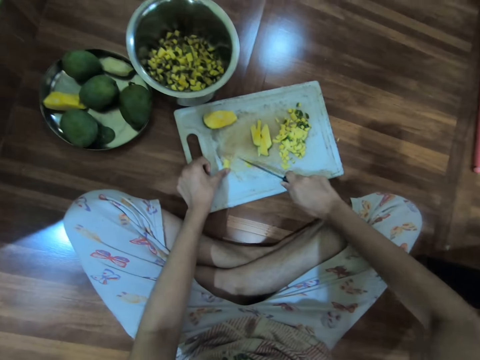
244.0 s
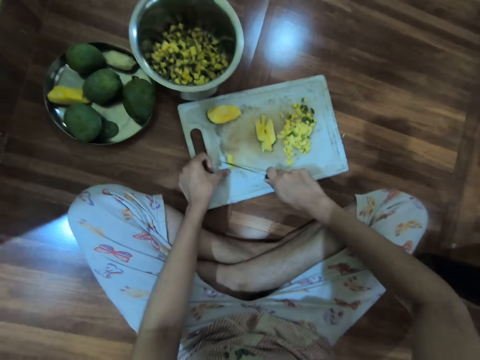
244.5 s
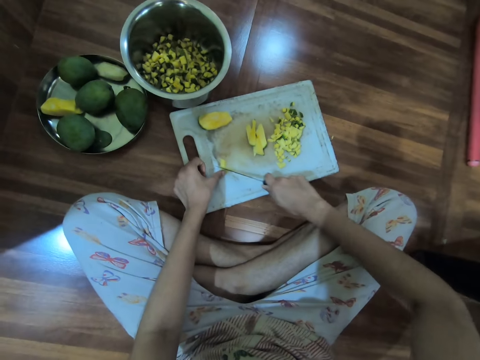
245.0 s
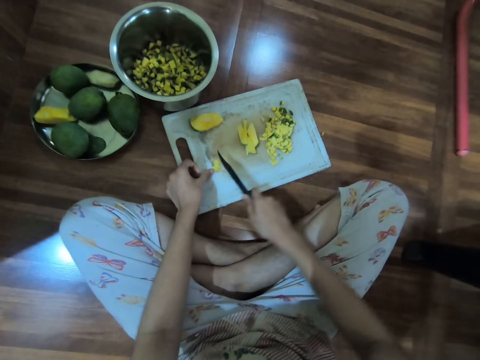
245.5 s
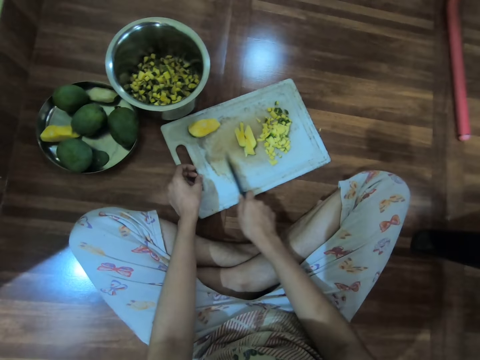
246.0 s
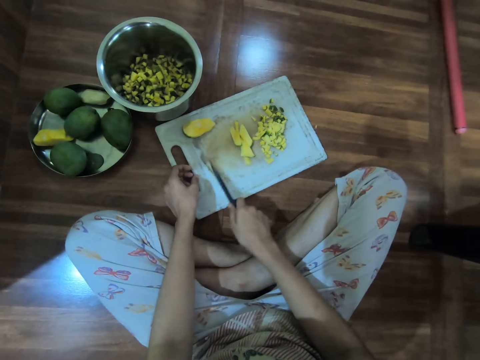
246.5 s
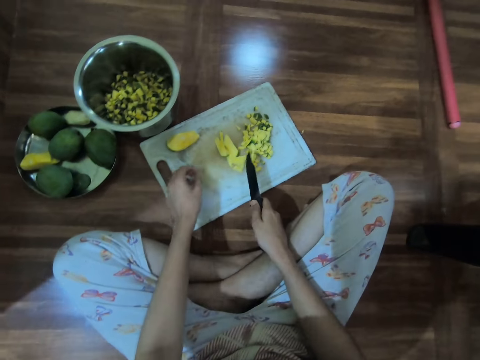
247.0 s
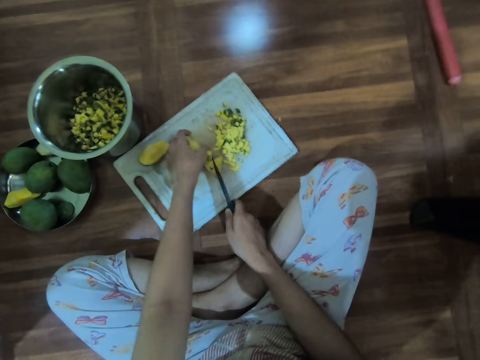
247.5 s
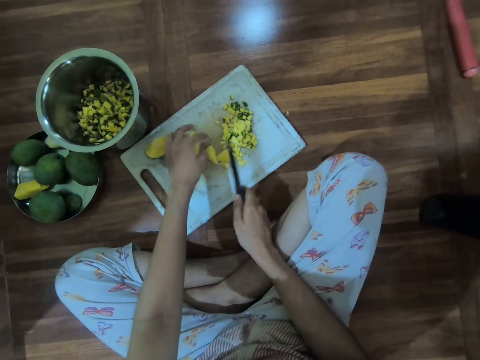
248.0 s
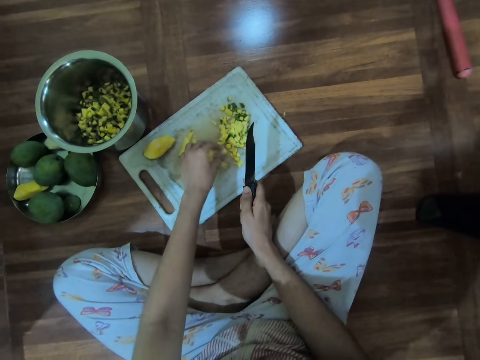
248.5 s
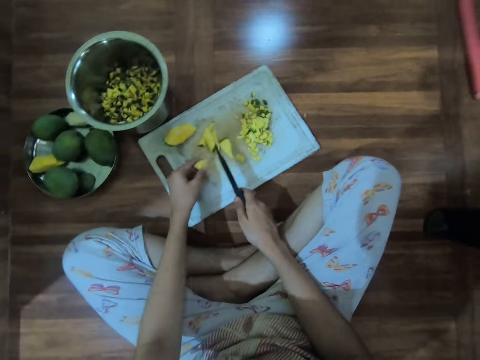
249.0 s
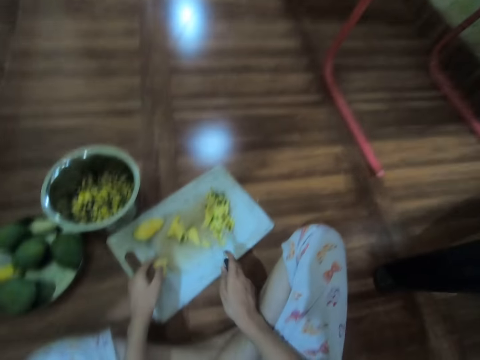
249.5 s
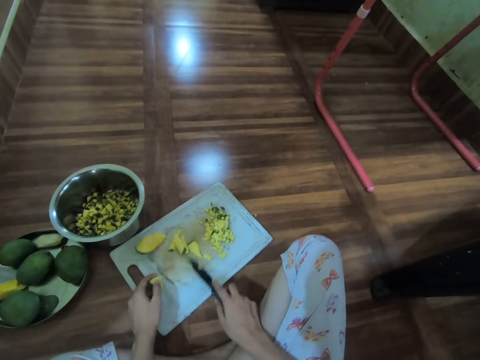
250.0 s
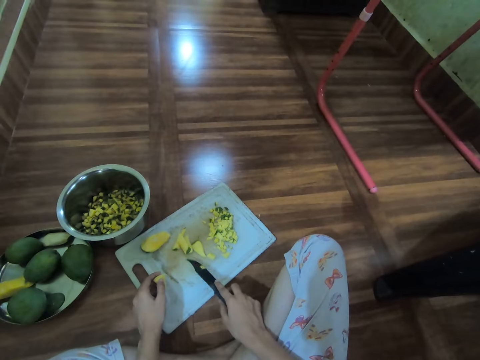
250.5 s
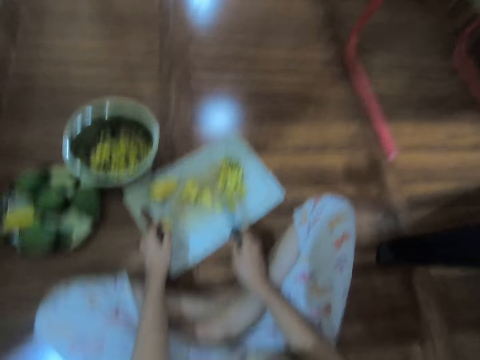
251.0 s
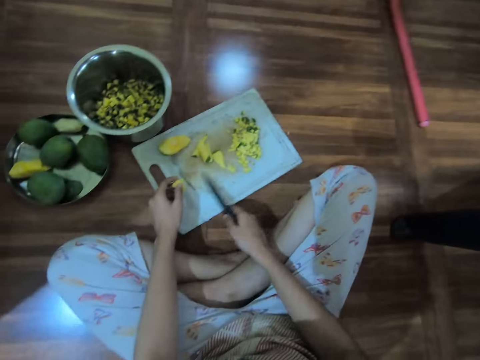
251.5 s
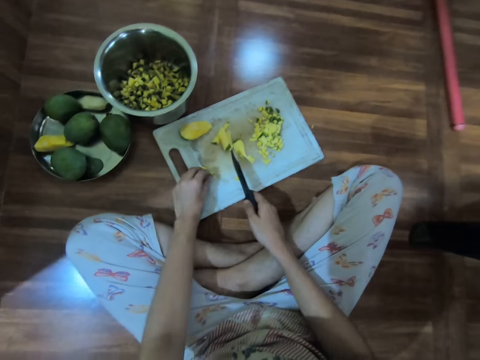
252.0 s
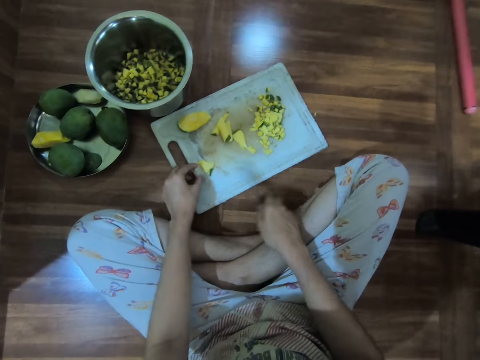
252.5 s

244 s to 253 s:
The camera wearer gathers the chunks of the mango on the chopping board on the floor with the knife in her right hand. She moves the chunks of the mango on the chopping board on the floor with her left hand. She takes the chunk of the mango from the chopping board on the floor with her left hand. She hits the knife in her right hand on the chopping board on the floor. She moves the chunks of the mango on the chopping board on the floor with the knife in her right hand. She drops the chunk of the mango in her left hand on the chopping board on the floor. She moves the chunks of the mango on the chopping board on the floor with the knife in her right hand.

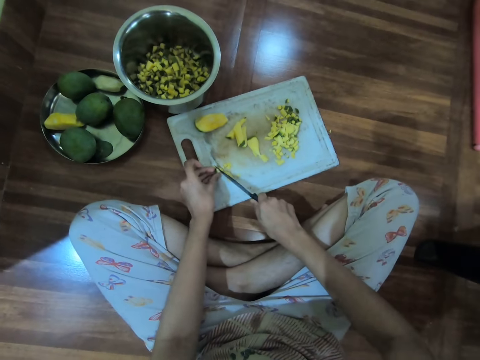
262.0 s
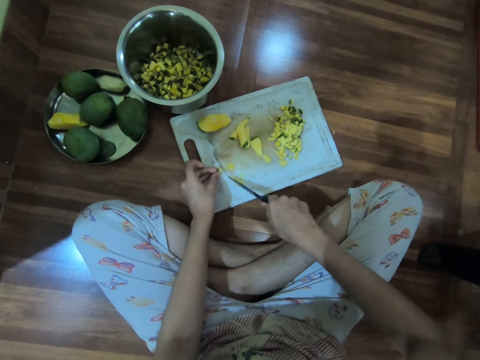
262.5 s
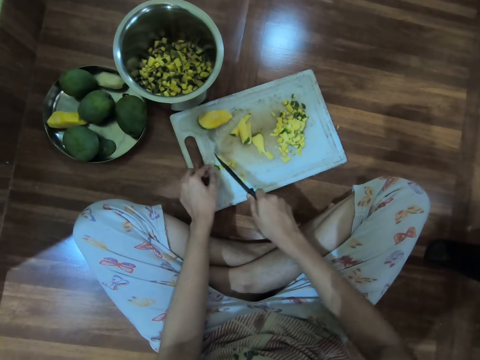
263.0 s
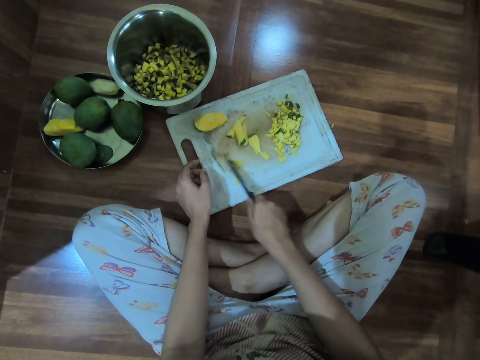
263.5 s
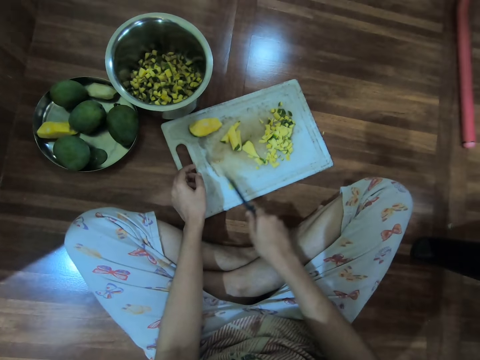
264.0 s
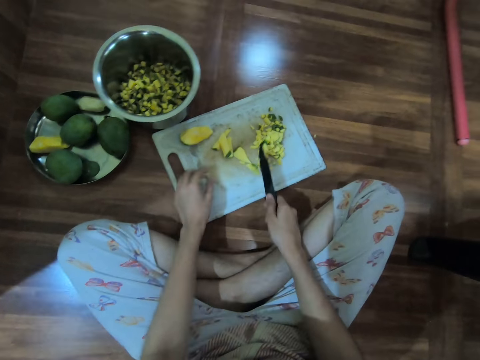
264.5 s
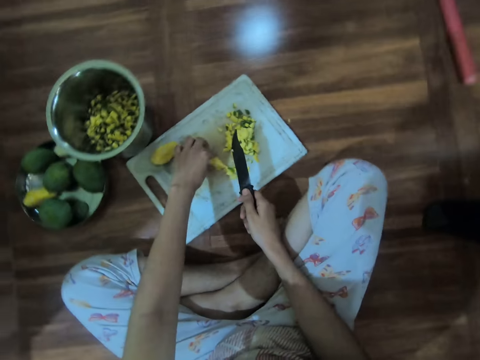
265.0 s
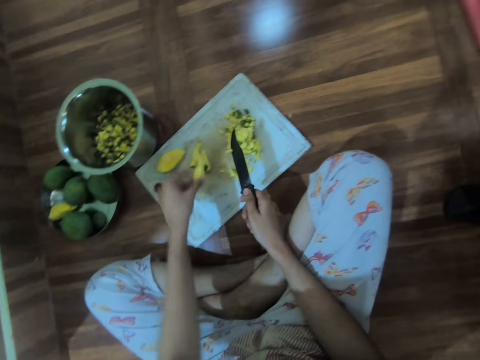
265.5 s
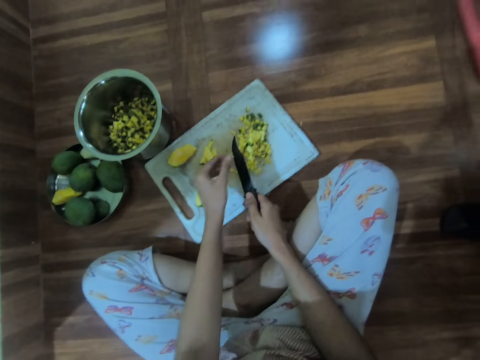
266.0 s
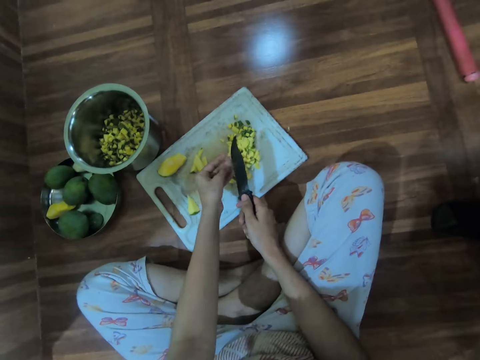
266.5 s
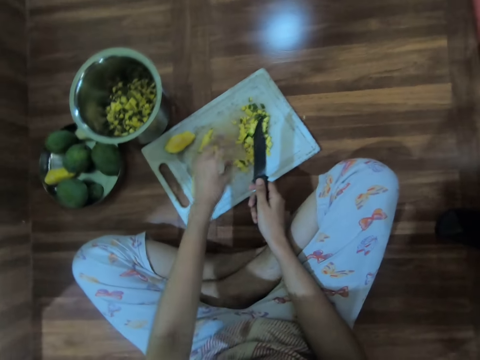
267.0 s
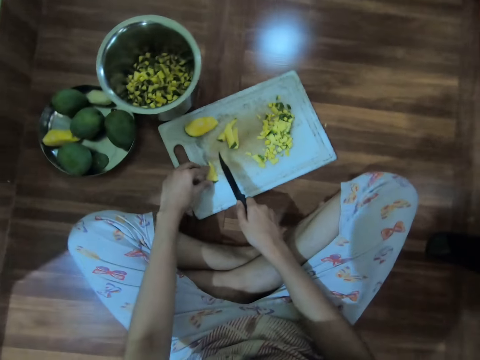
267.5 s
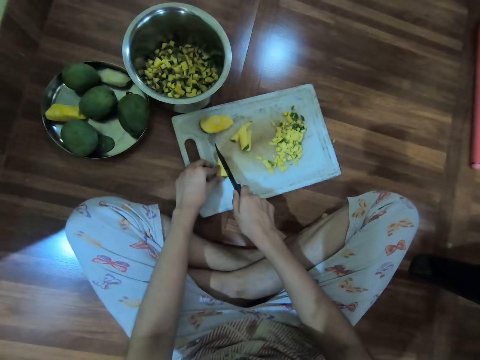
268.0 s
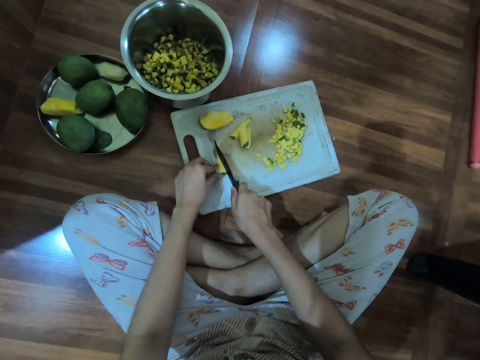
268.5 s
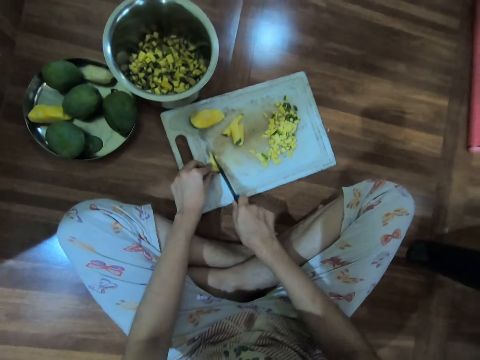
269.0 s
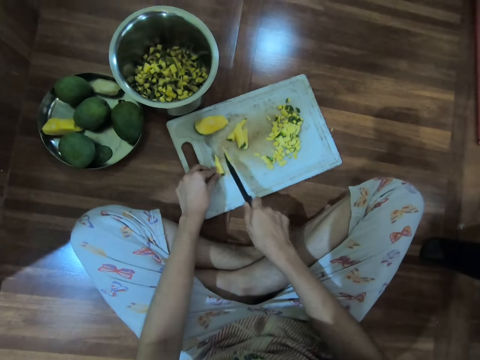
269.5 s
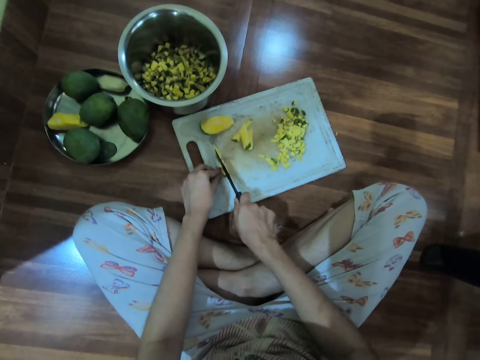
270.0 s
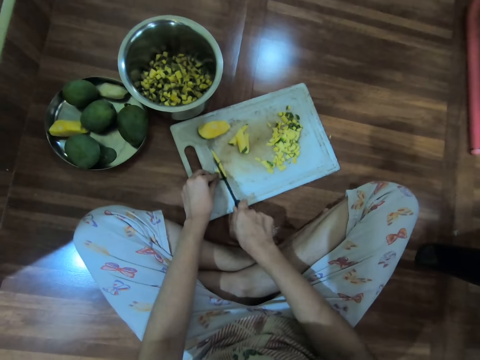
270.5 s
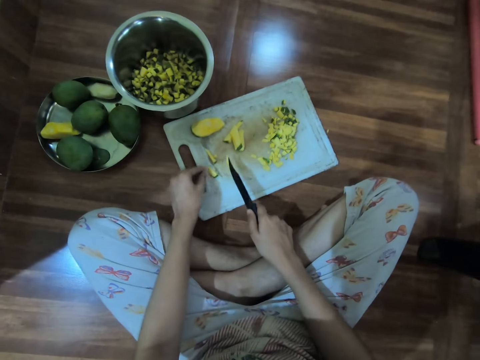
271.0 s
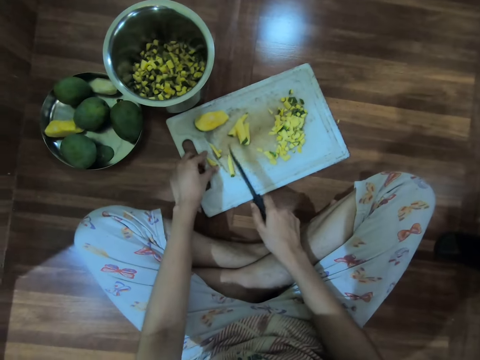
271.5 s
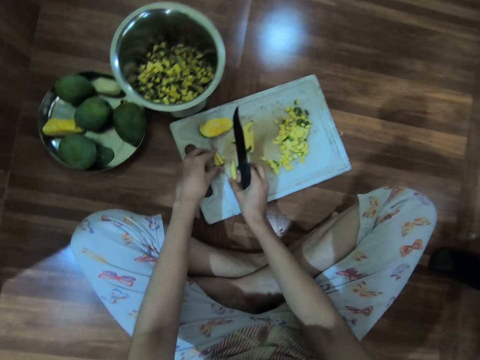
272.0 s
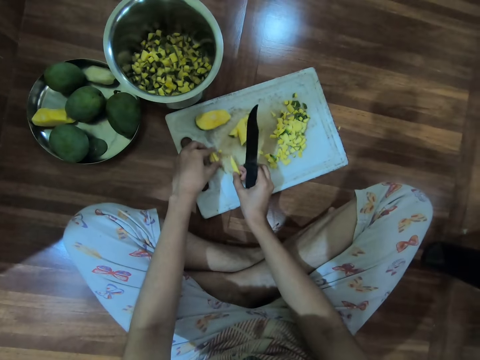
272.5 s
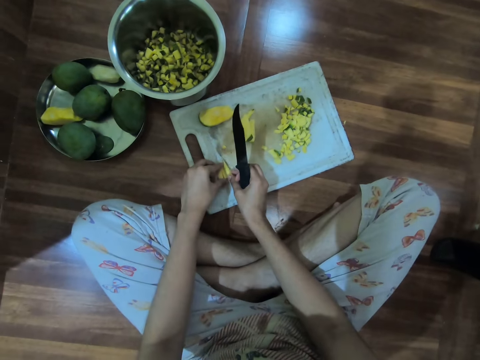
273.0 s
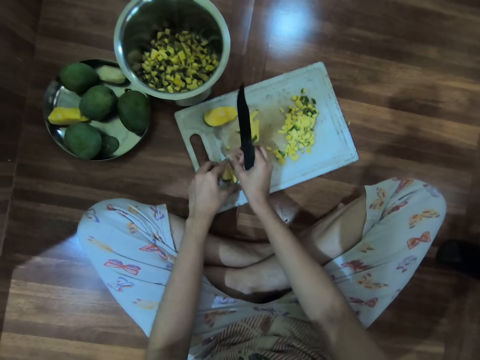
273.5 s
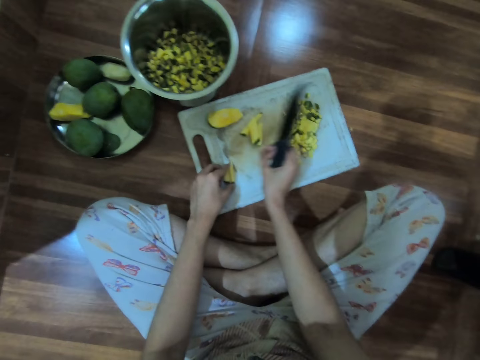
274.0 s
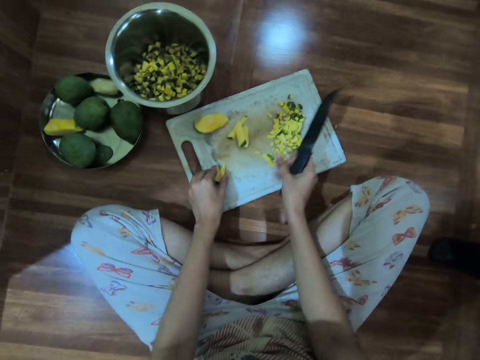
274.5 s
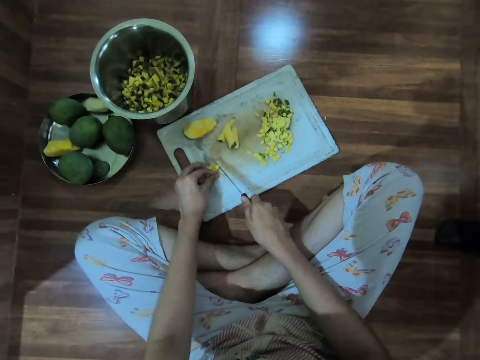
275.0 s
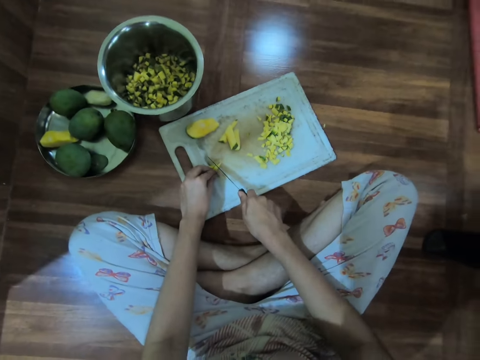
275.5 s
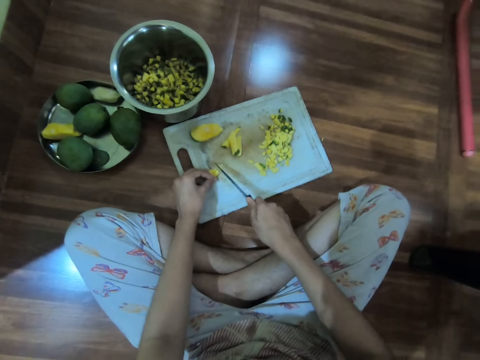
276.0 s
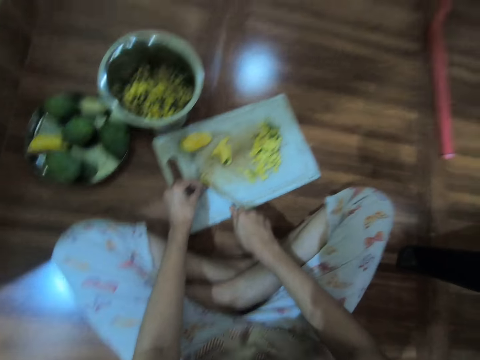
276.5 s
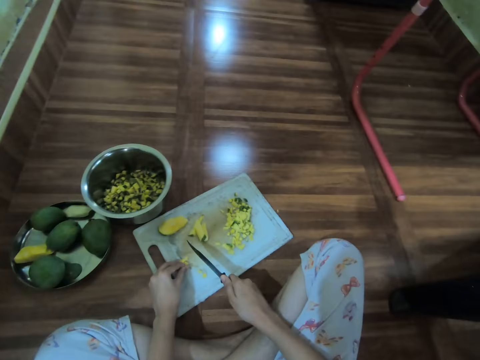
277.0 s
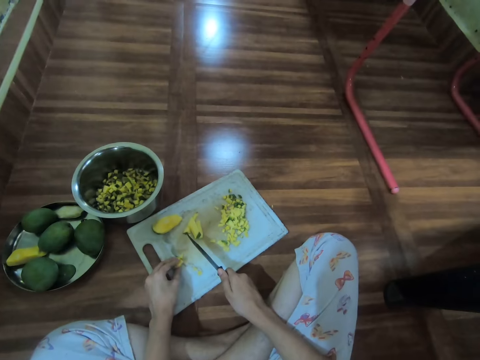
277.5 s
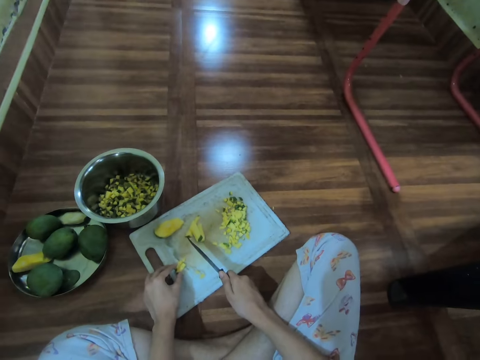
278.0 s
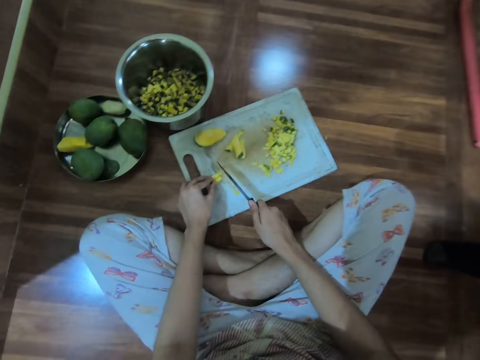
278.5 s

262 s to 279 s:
The camera wearer gathers the chunks of the mango on the chopping board on the floor with the knife in her right hand. She takes the chunk of the mango from the chopping board on the floor with her left hand. She drops the chunk of the mango in her left hand on the chopping board on the floor. She removes chunks of the mango from the knife in her right hand with her left hand. She drops the chunks of the mango in her left hand on the chopping board on the floor. She holds the chunk of the mango on the chopping board on the floor with her left hand. She cuts the chunk of the mango on the chopping board on the floor with the knife in her right hand. She takes a chunk of the mango from the chopping board on the floor with her right hand. She takes a chunk of the mango from the chopping board on the floor with her left hand. She drops the chunk of the mango in her right hand on the chopping board on the floor. She places the chunk of the mango in her left hand on the chopping board on the floor. She adjusts the mango. She takes a chunk of the mango from the chopping board on the floor with her right hand. She drops the chunk of the mango in her right hand on the chopping board on the floor. She holds the chunk of the mango on the chopping board on the floor with her left hand. She cuts the chunk of the mango on the chopping board on the floor with the knife in her right hand.
